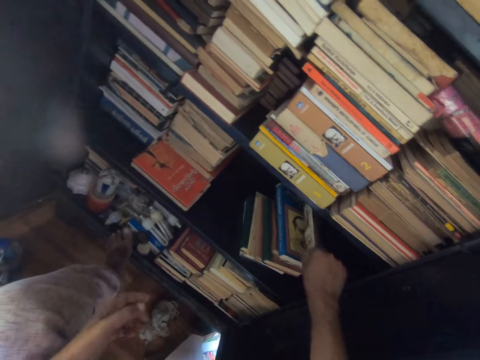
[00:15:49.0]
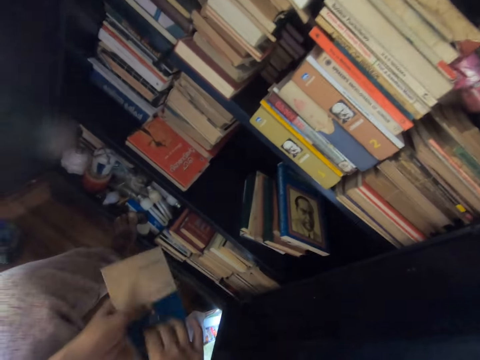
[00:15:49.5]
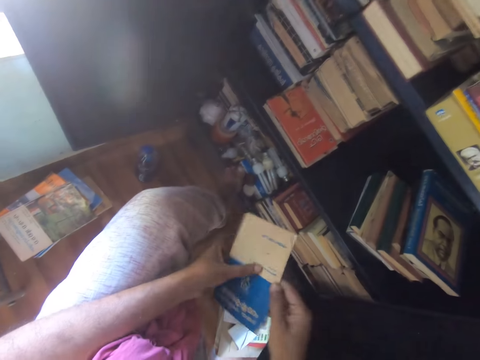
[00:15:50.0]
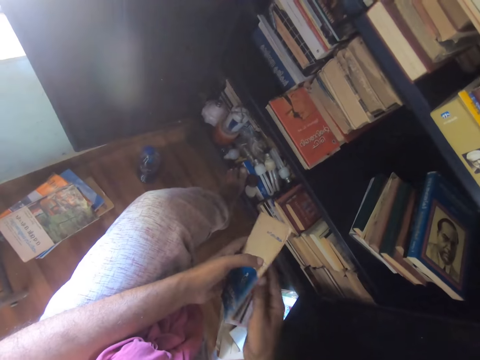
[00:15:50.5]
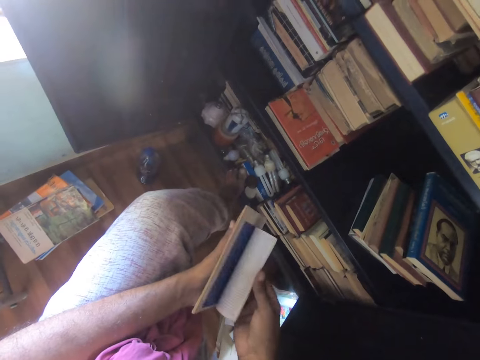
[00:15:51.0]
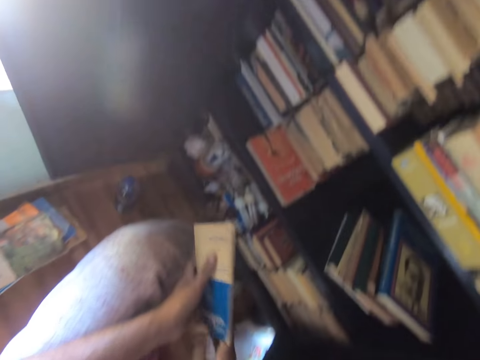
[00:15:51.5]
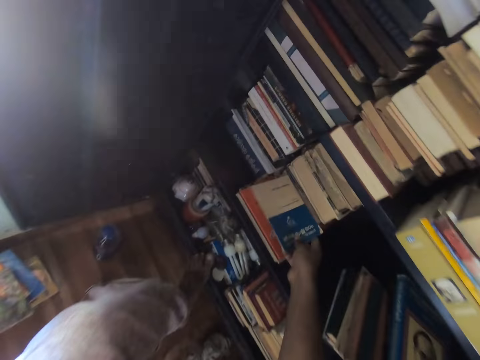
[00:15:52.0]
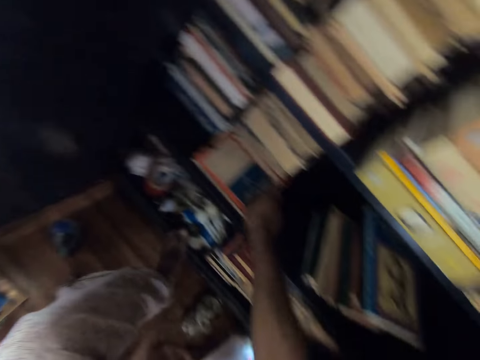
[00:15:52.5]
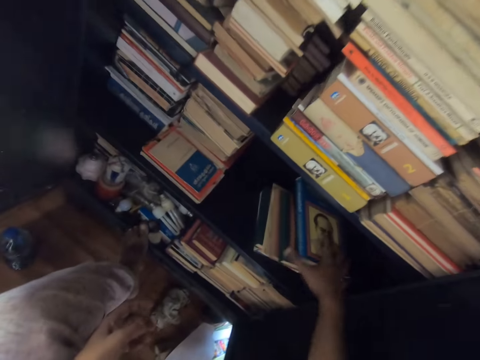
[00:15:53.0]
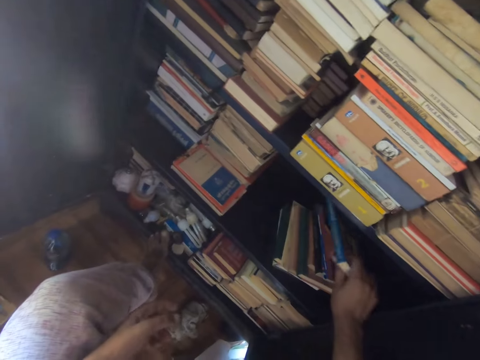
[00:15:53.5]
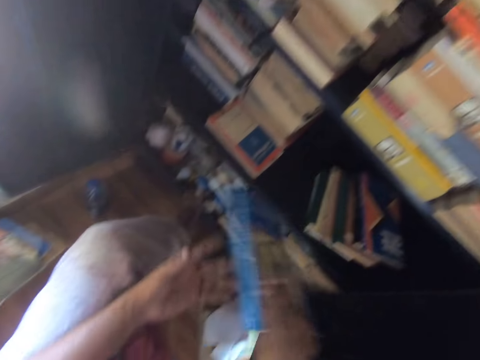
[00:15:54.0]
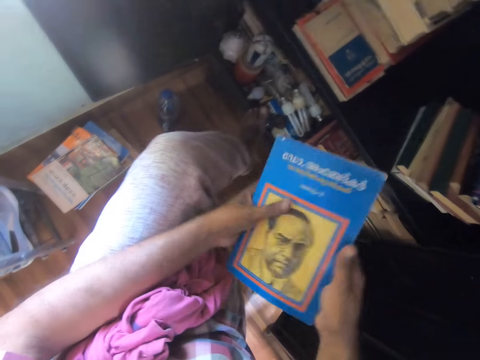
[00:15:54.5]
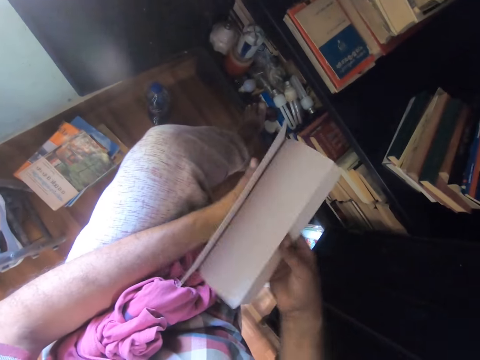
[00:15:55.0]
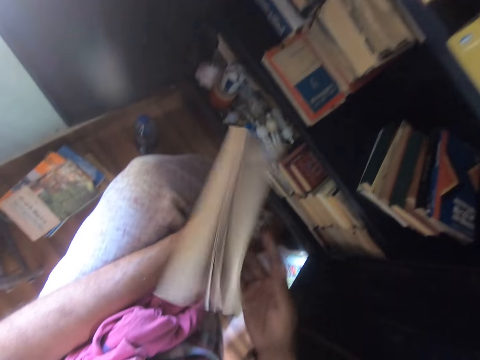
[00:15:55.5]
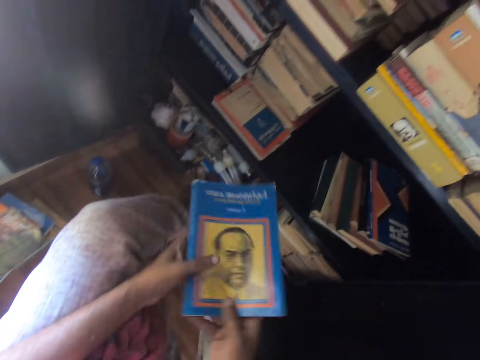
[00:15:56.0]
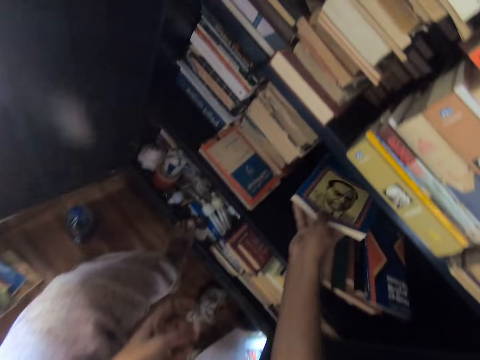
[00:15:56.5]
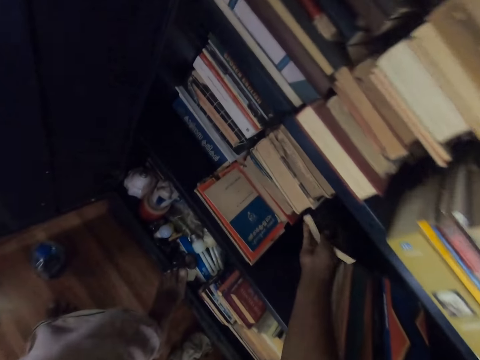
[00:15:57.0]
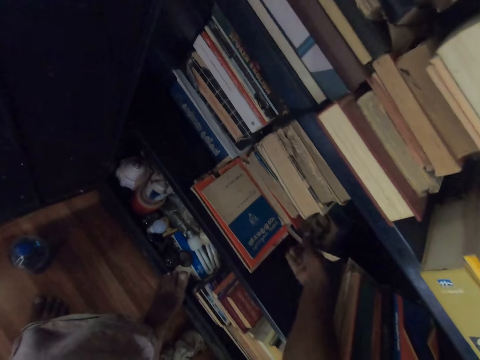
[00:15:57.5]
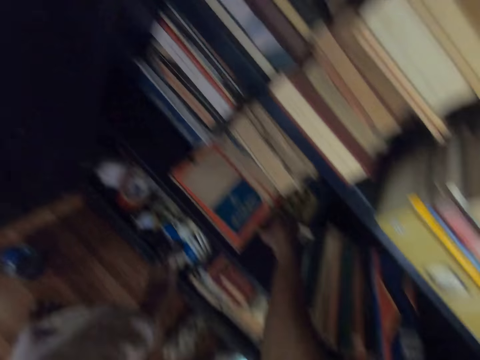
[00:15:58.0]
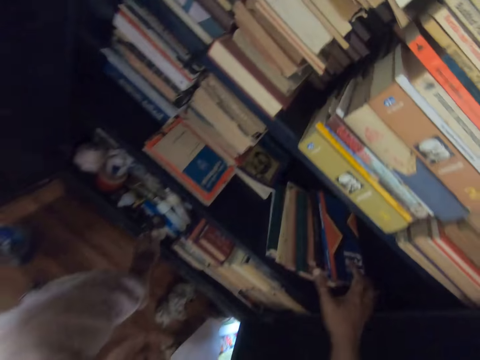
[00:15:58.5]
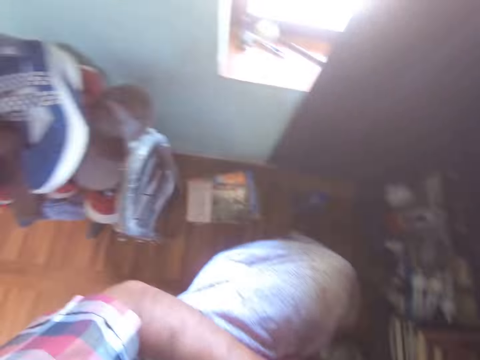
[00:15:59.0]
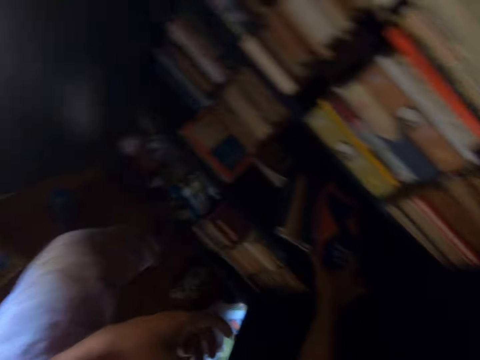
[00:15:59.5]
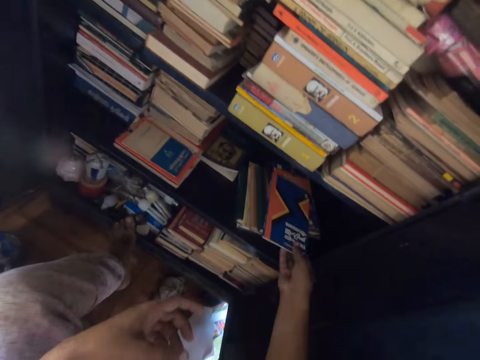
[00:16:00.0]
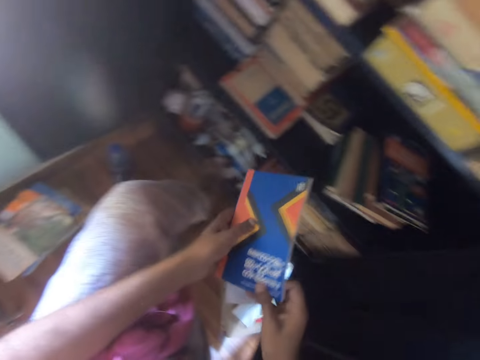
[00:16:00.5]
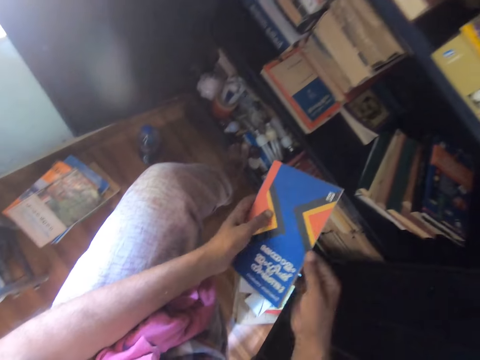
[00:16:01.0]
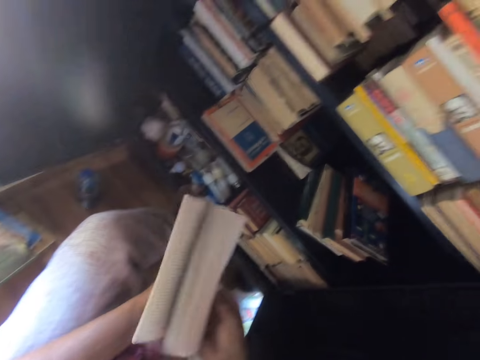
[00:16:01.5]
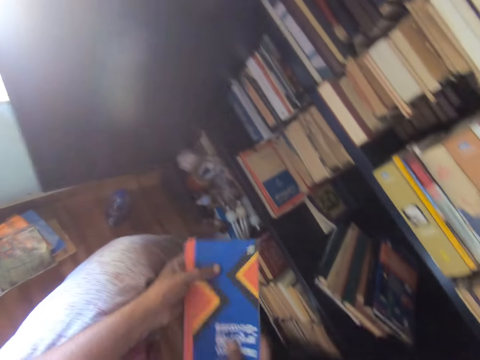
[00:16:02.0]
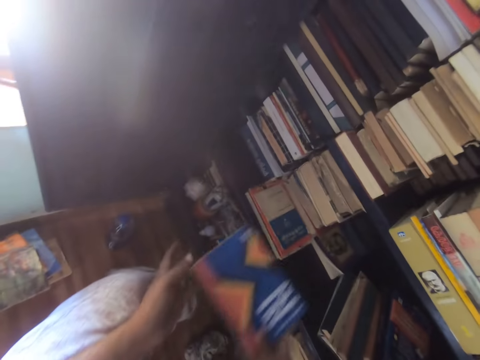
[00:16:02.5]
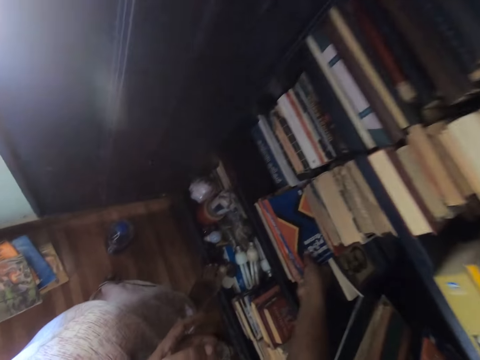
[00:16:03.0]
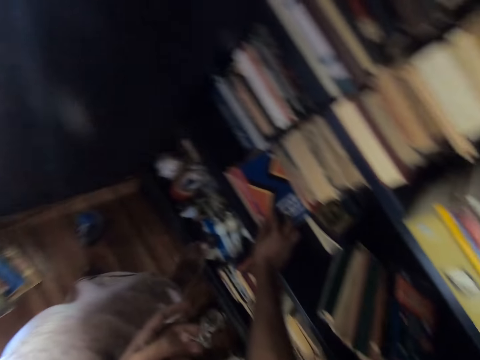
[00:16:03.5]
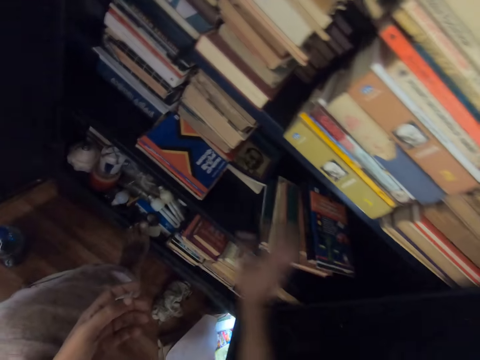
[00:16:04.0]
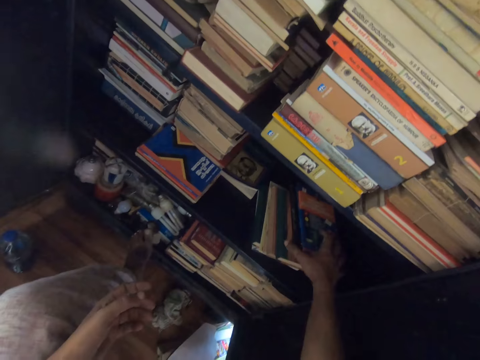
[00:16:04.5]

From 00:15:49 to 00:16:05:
The camera wearer picks a book from the shelf. They touch the book. They peruse the book. They open the book page. They put the book on the shelf. They pick a book from the shelf. They touch the book. They open the book. They put the book in the shelf. They look around. They pick a book from the shelf, open the book, and put the book in the shelf.

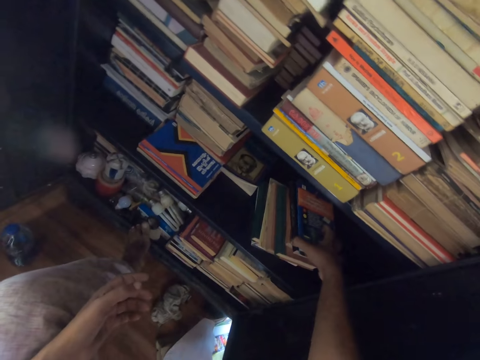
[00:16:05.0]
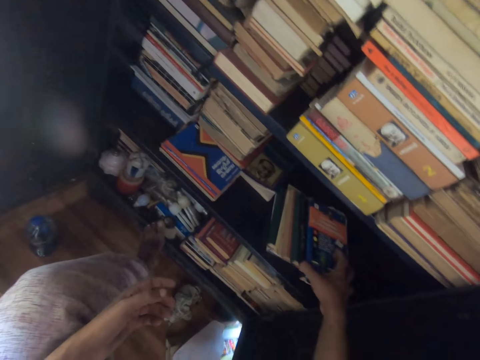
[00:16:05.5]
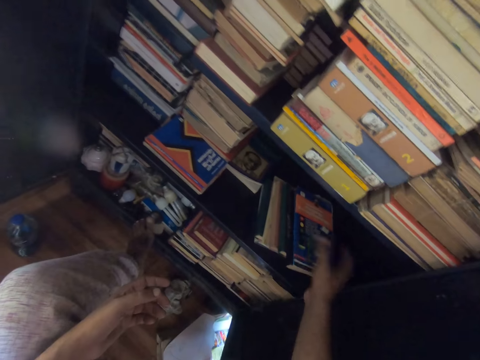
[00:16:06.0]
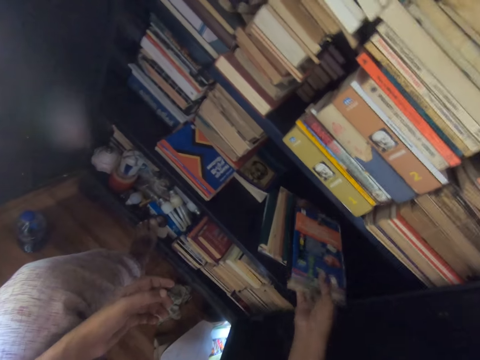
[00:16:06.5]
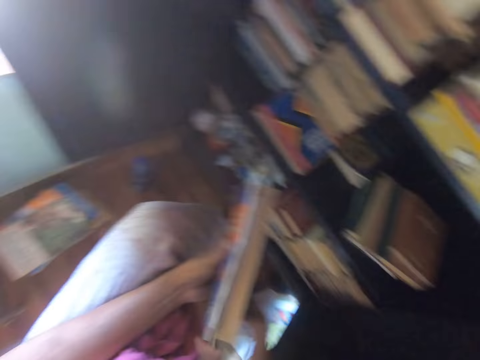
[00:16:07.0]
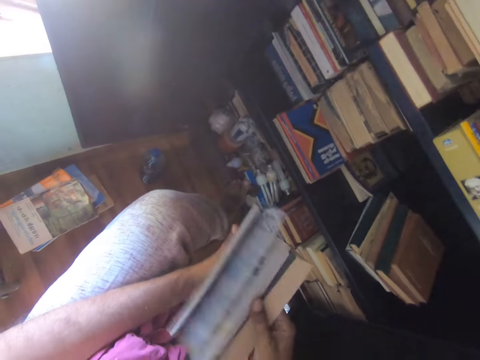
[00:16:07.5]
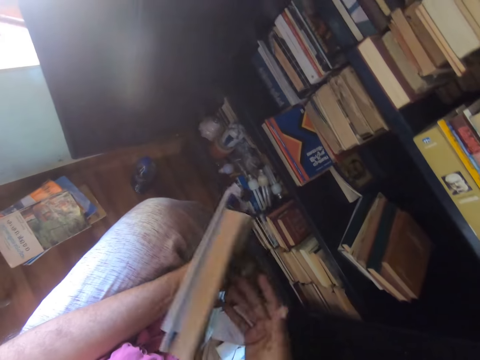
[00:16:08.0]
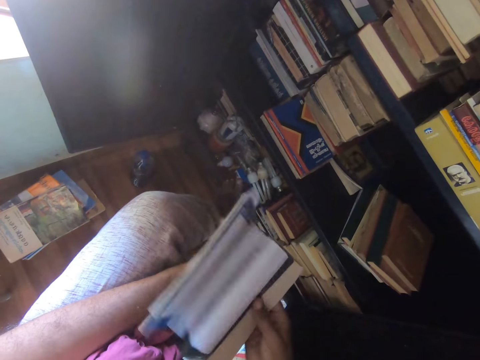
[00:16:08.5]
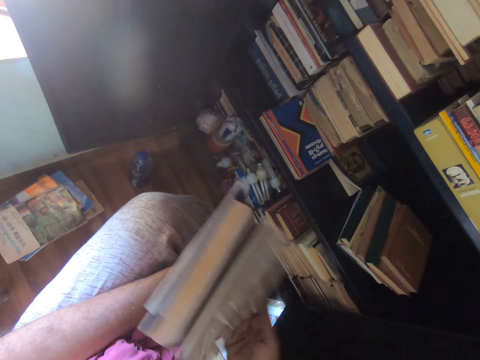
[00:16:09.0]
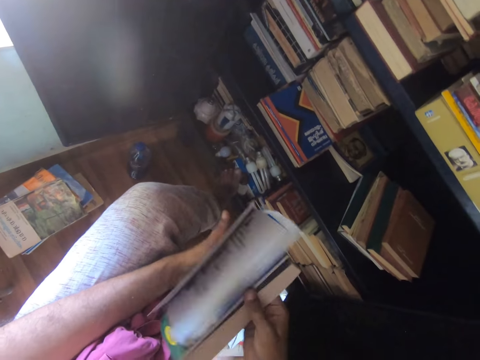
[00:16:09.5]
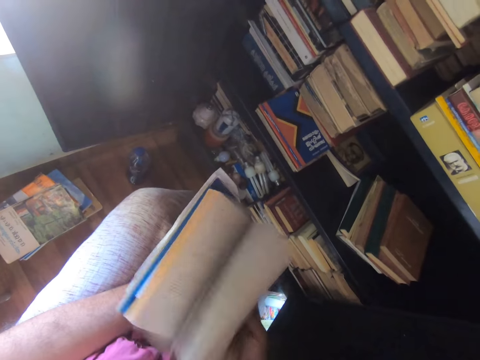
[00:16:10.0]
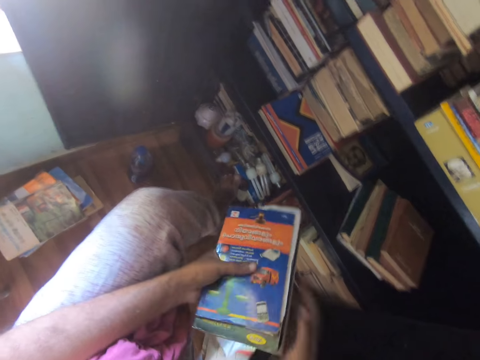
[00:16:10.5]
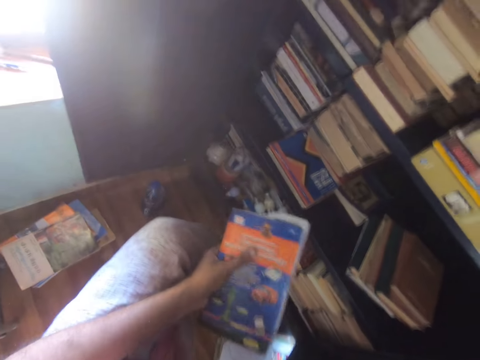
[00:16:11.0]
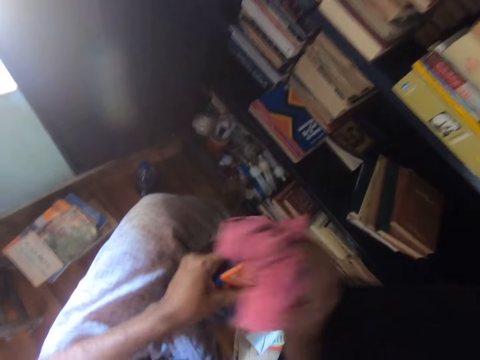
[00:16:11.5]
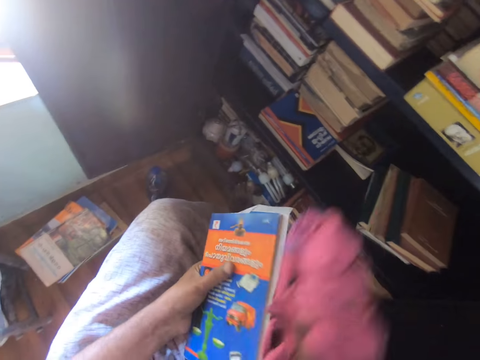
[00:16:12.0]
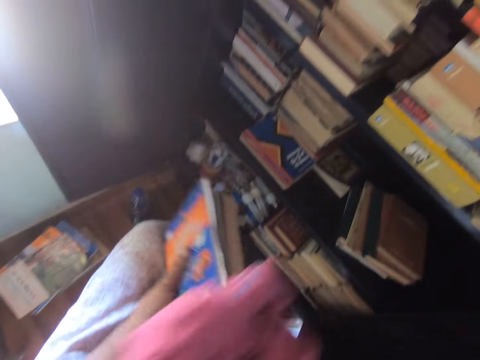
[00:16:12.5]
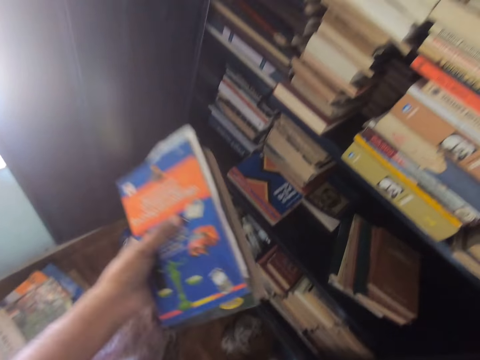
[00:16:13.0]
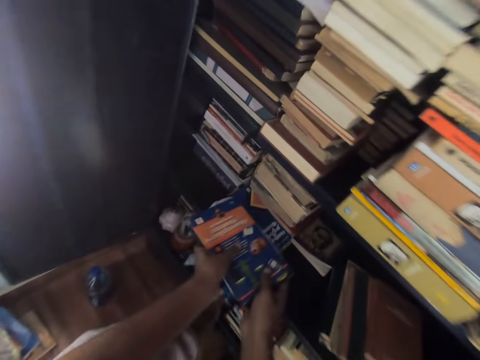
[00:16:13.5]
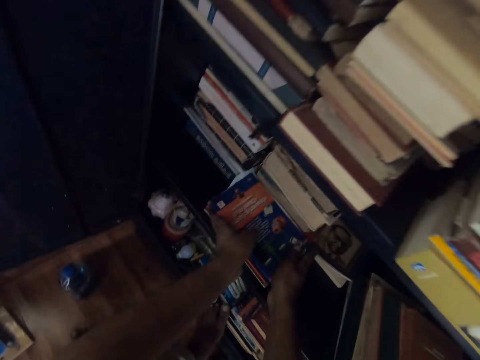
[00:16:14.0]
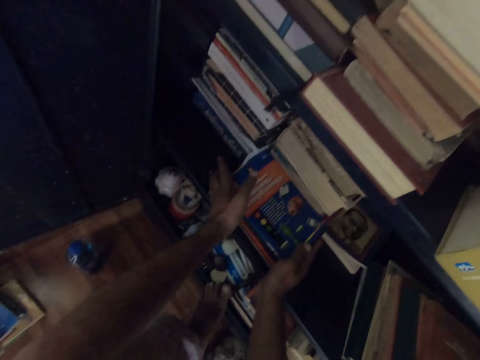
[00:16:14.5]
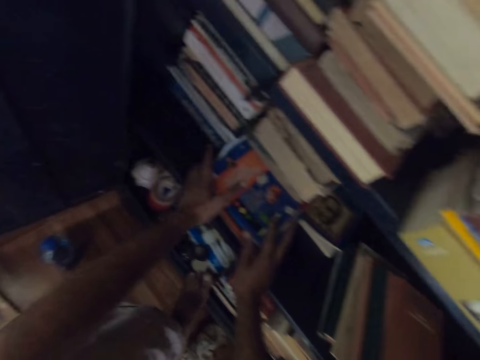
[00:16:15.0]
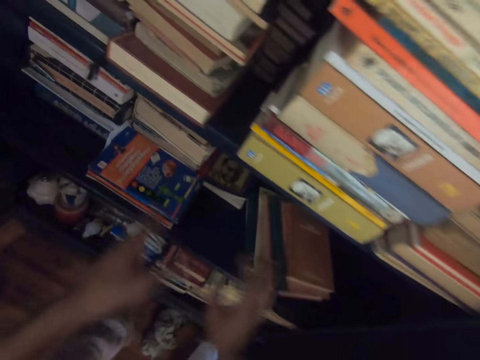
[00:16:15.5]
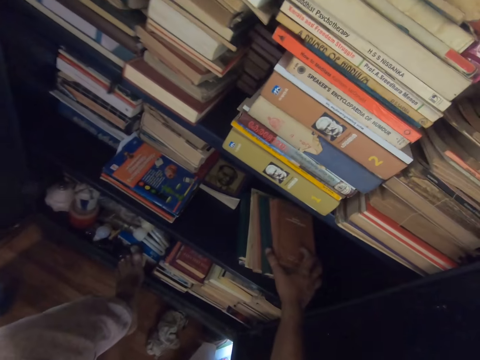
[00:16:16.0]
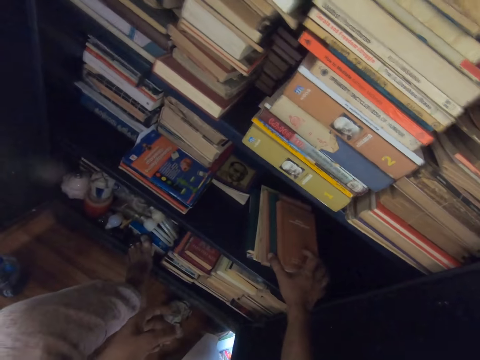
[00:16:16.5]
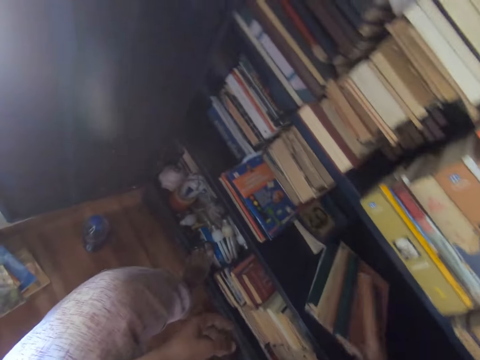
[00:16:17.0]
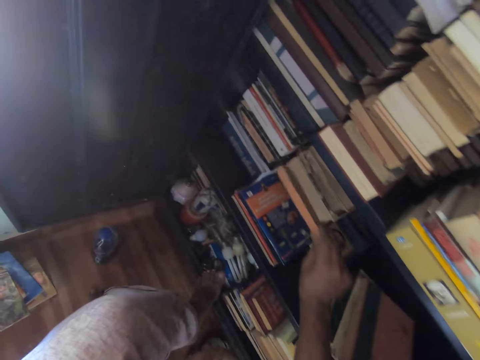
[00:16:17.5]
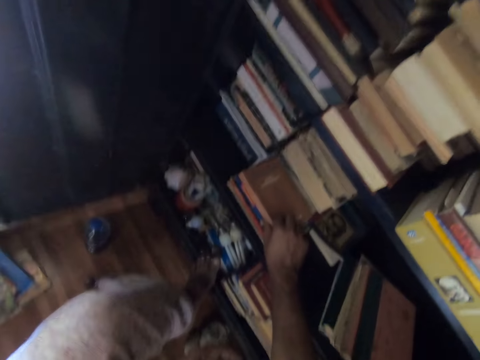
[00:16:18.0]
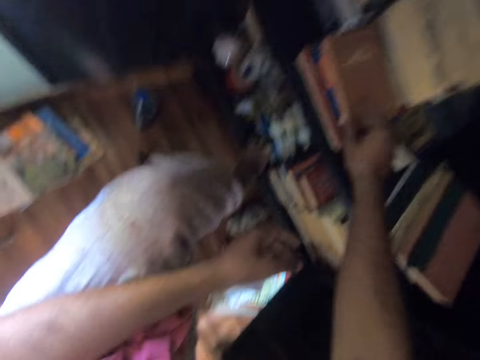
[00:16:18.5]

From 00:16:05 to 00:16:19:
The camera wearer picks a book. They touch the book. They peruse the book. They open the book page. They wipe the book with a cloth. They put the book in the shelf. They arrange the books in the shelf. They touch a book.
